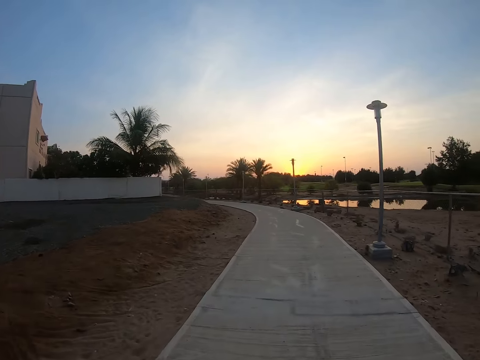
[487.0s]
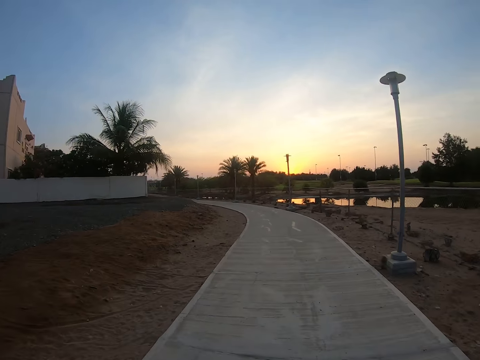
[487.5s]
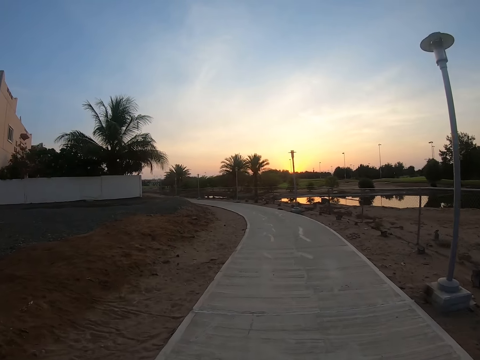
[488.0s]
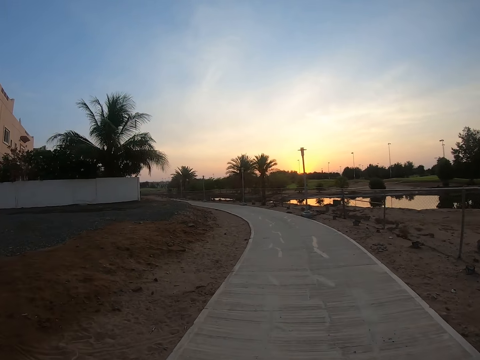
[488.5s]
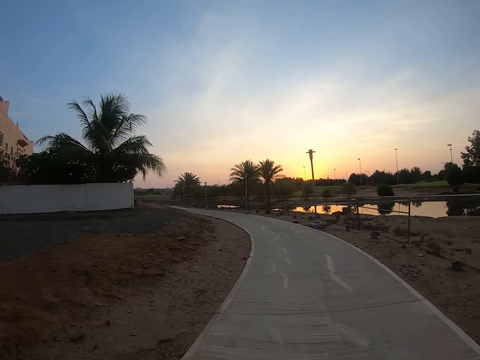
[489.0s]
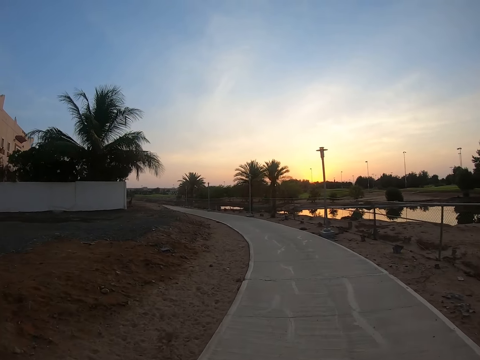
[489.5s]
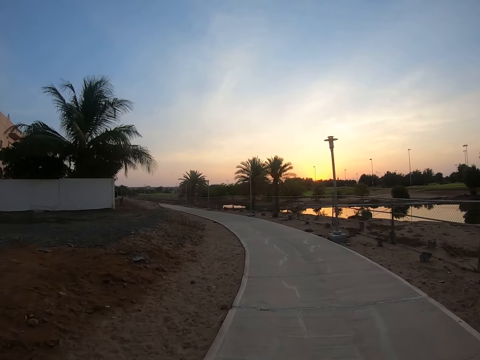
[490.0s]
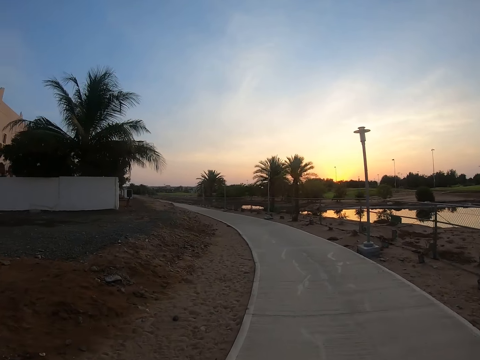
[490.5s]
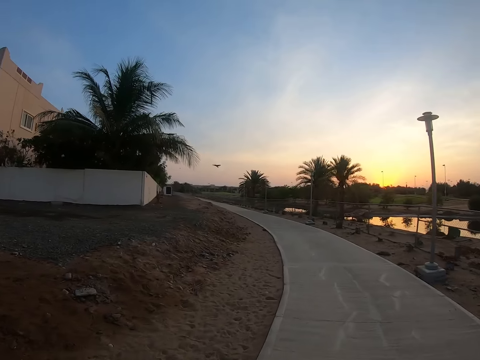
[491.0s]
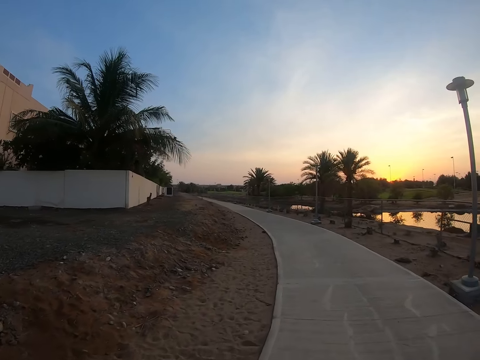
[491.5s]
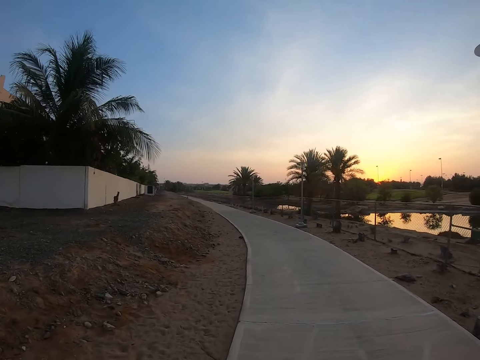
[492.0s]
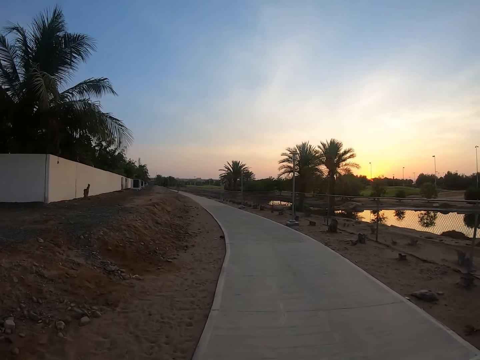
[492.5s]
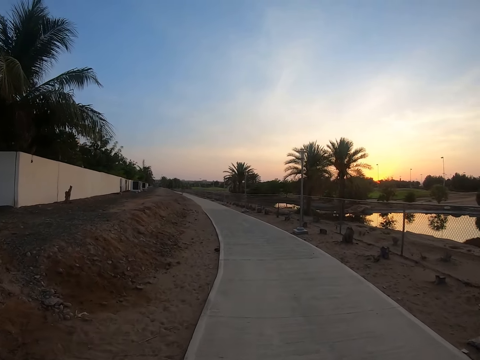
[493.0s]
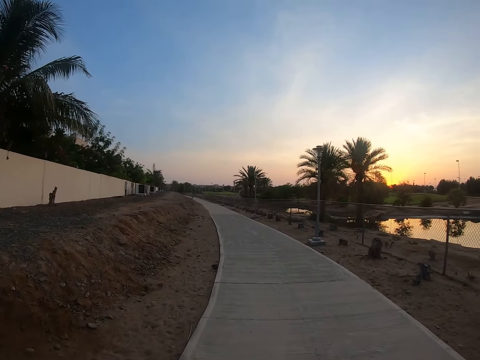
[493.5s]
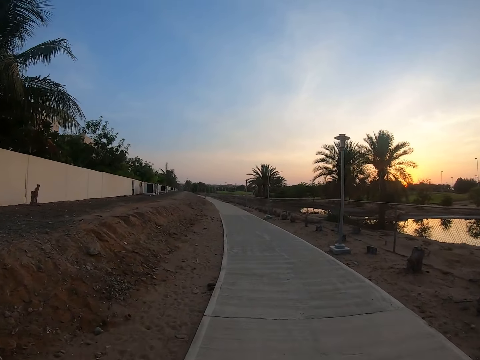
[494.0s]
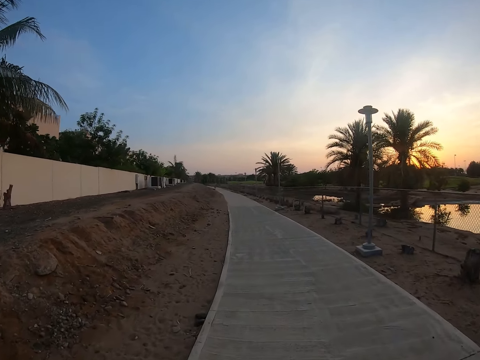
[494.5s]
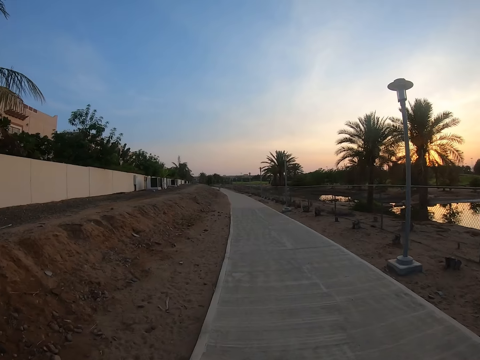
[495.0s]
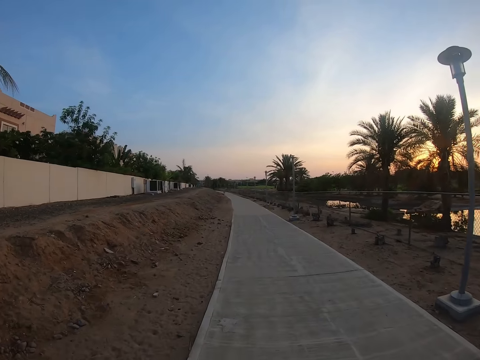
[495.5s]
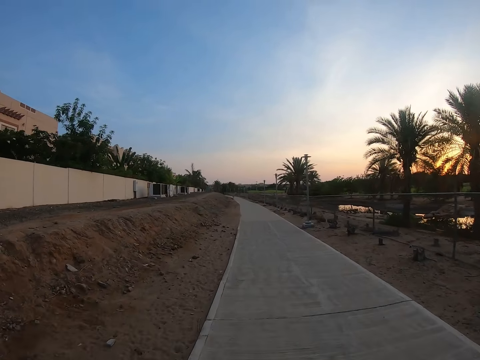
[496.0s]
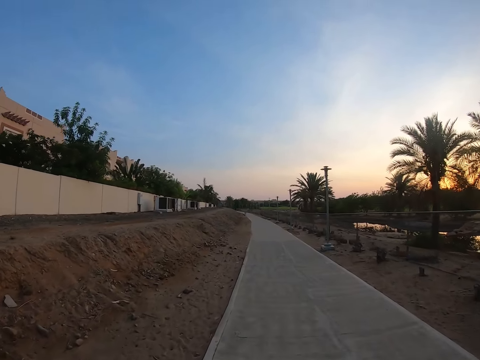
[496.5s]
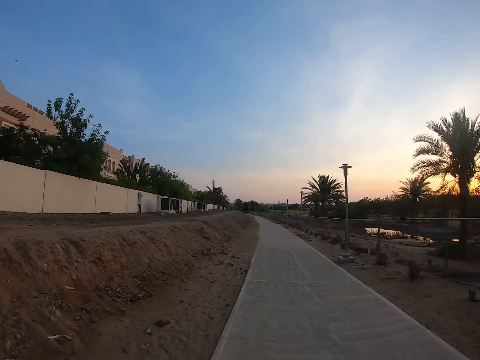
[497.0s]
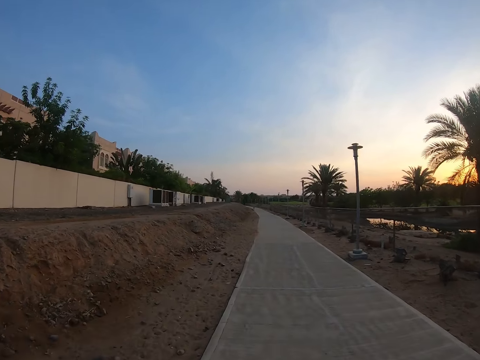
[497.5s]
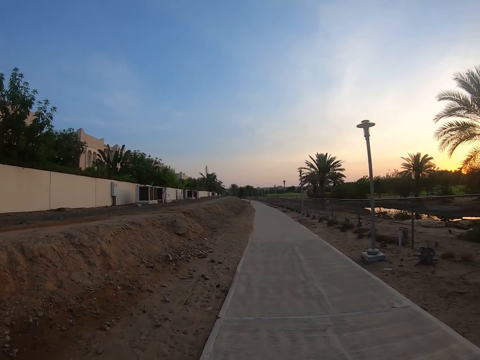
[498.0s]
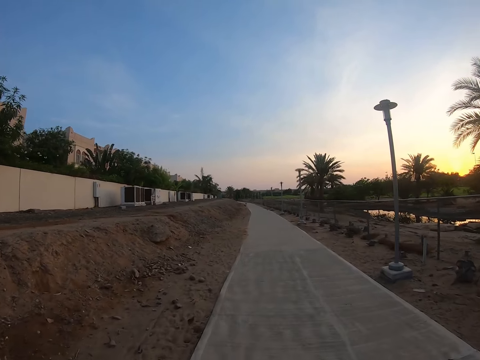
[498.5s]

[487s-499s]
The camera wearer turns left with a bicycle.

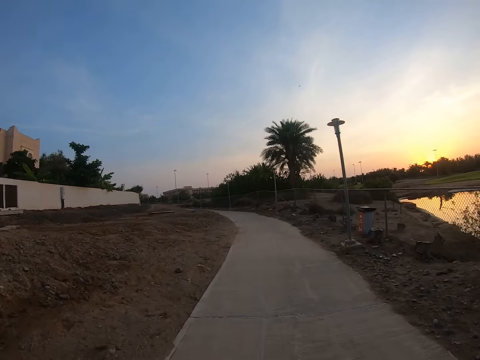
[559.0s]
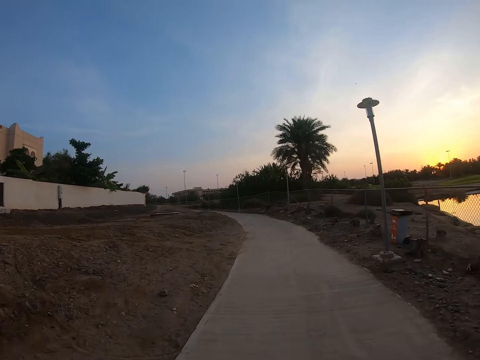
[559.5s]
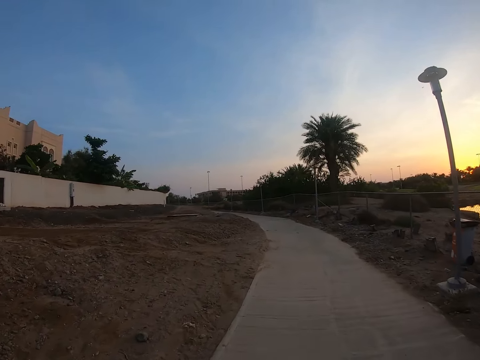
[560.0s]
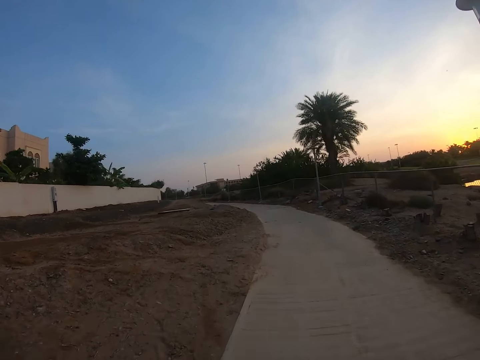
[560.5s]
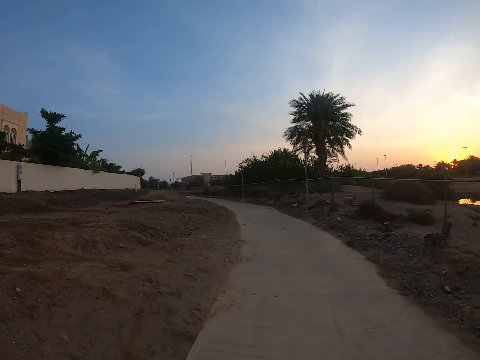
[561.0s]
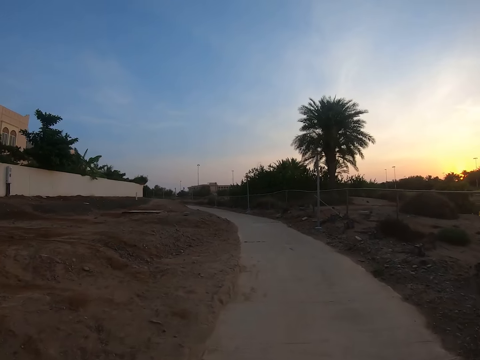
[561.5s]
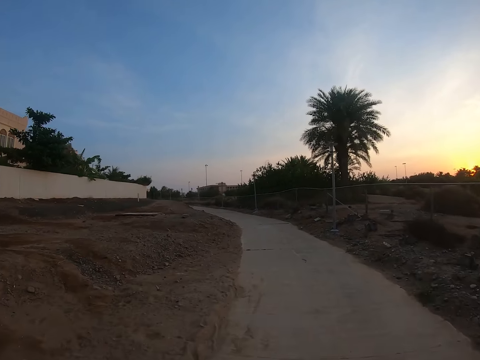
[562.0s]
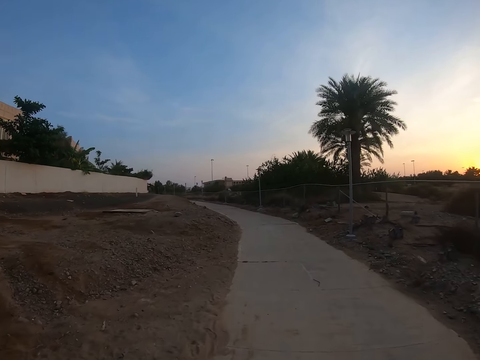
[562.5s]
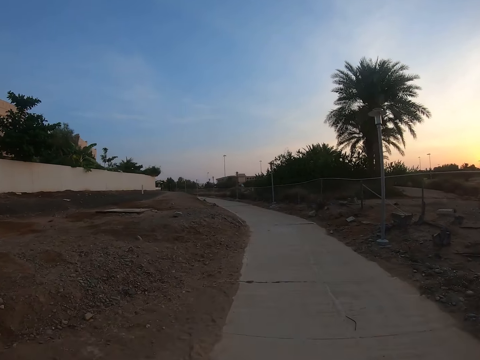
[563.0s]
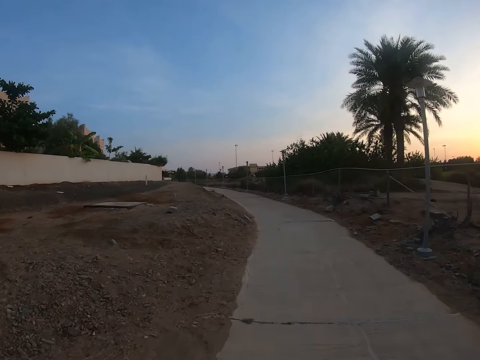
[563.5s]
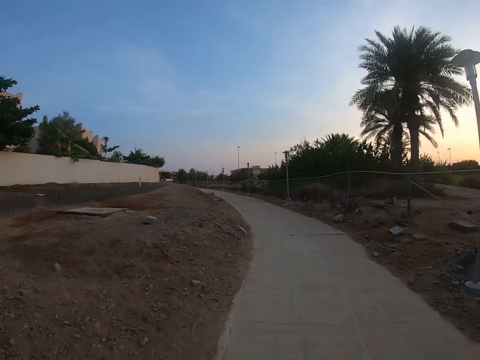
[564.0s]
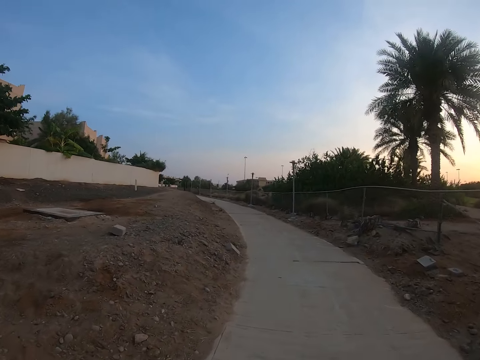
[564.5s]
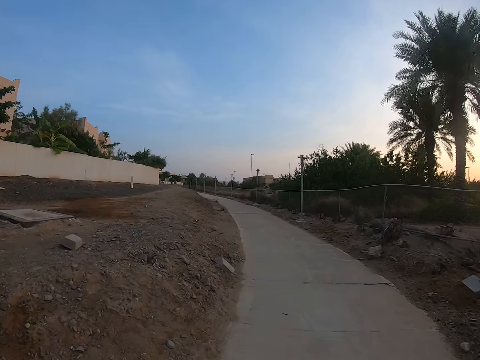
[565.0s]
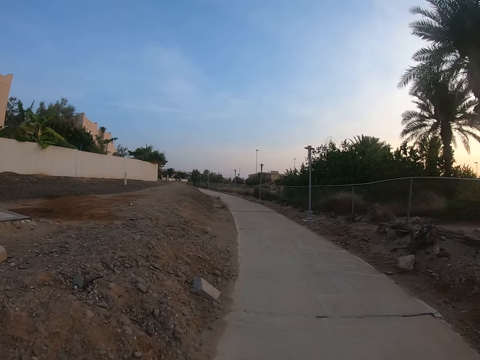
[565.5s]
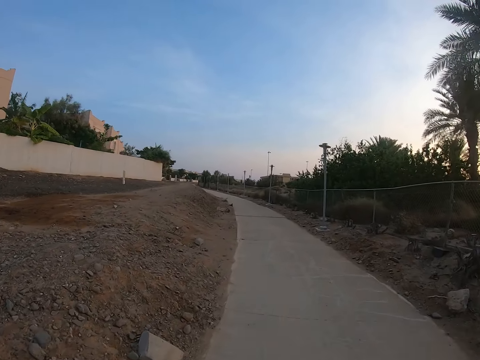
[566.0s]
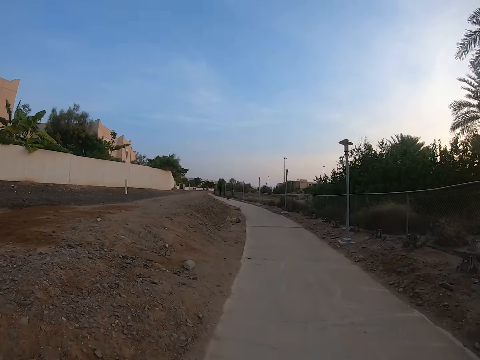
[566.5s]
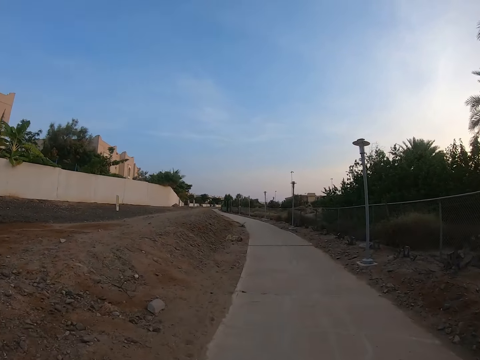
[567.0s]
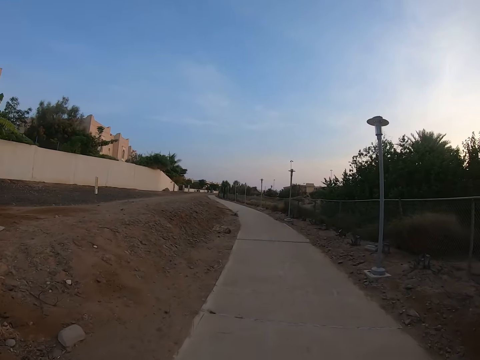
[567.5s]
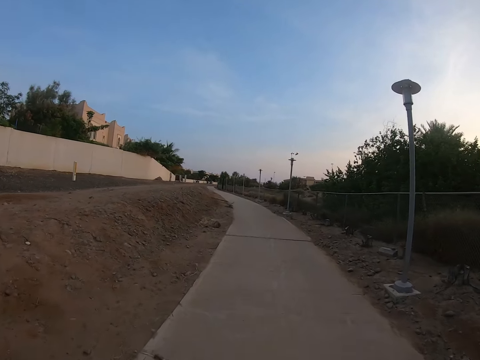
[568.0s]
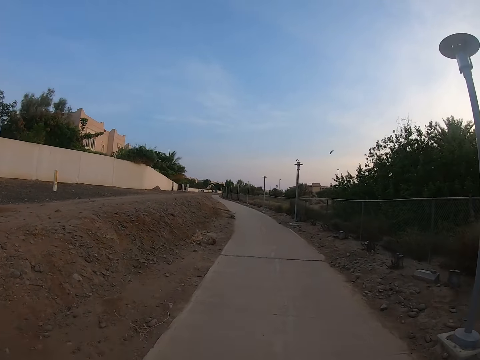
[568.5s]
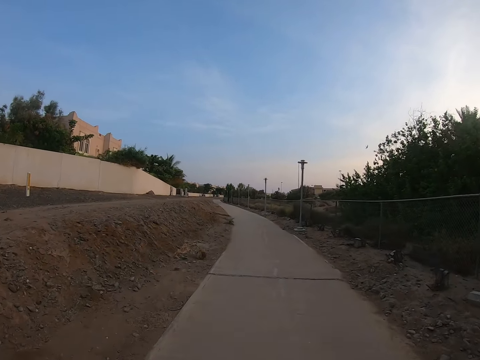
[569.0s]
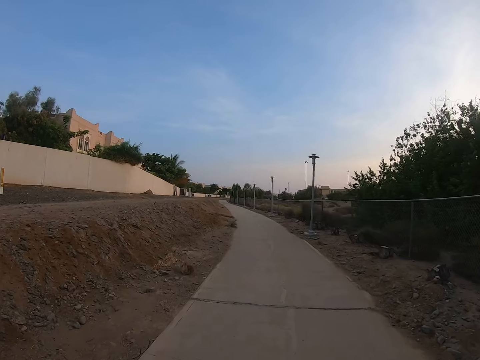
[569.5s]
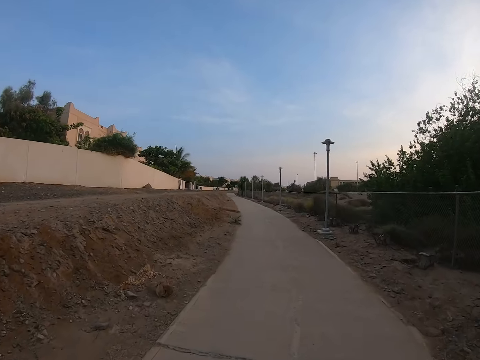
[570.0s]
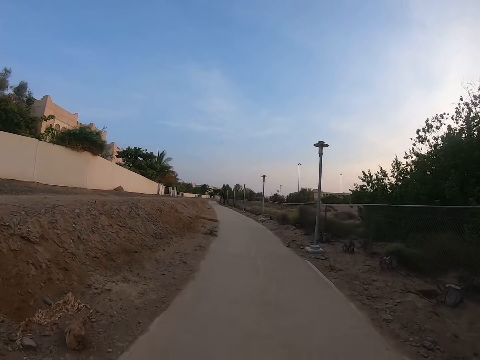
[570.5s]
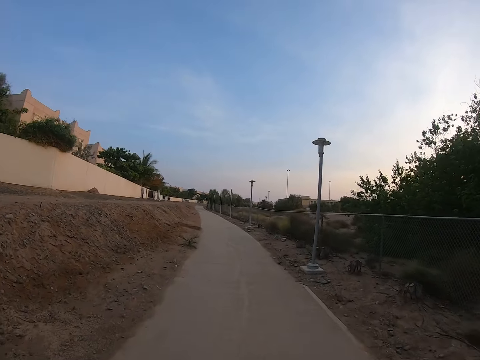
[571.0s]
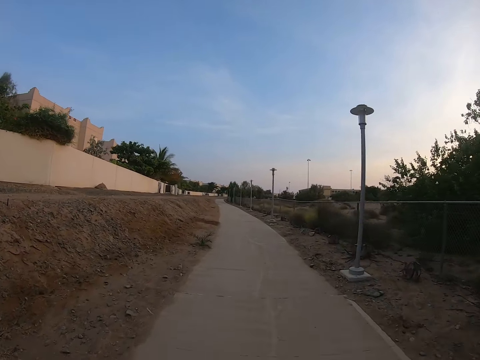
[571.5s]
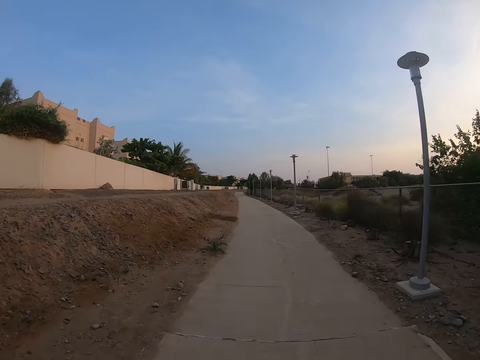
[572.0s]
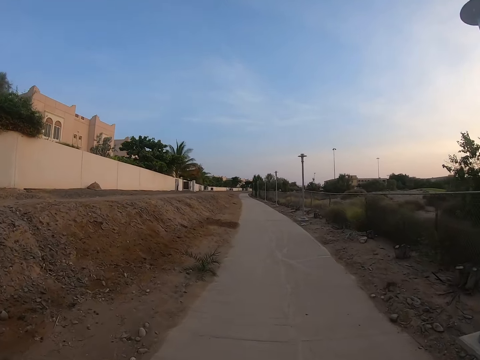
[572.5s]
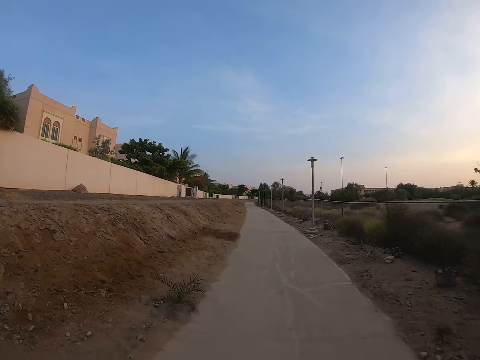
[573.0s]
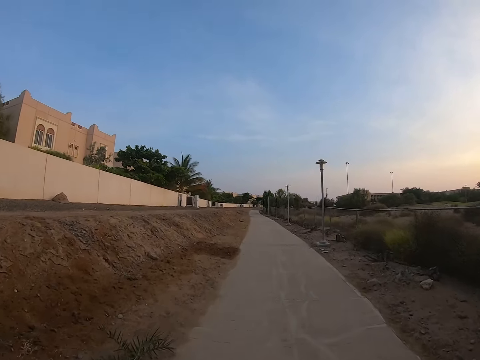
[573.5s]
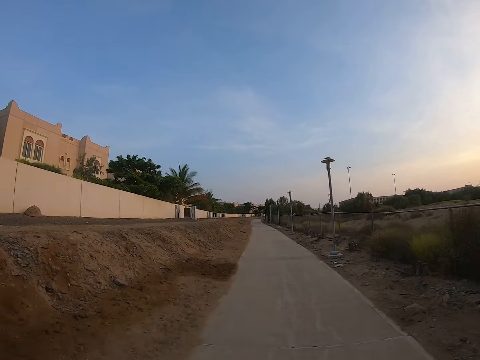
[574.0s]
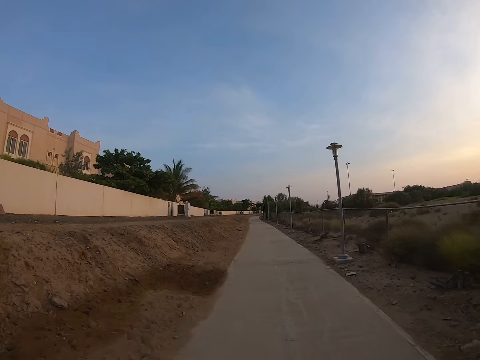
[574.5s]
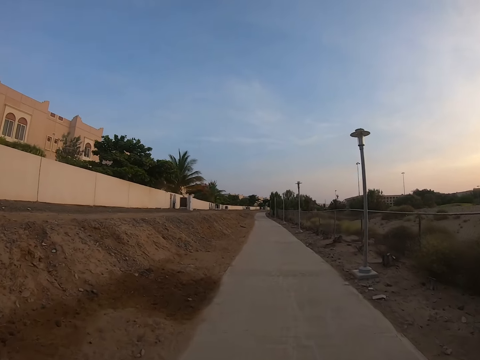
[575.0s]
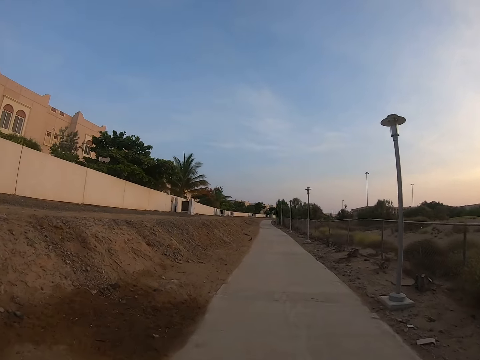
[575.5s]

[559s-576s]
The camera wearer takes the left corner. They cycle a bicycle on a pavement.
